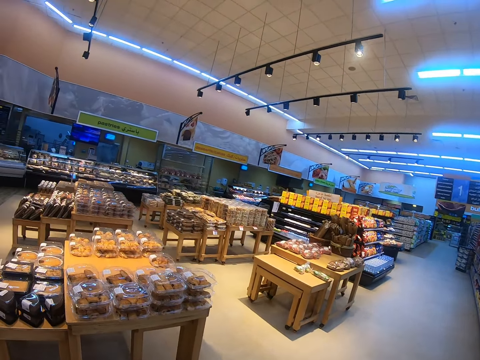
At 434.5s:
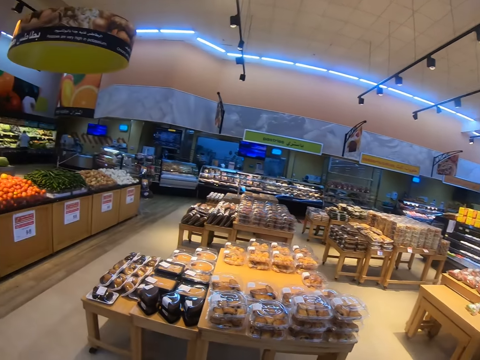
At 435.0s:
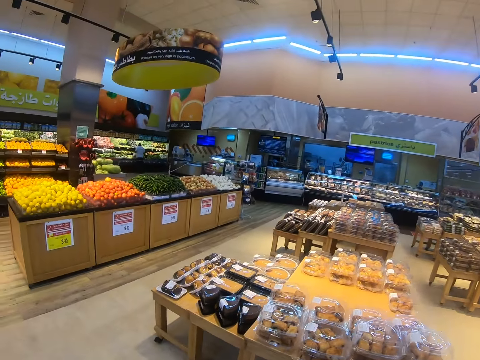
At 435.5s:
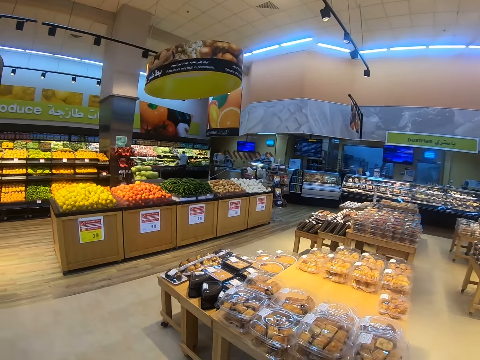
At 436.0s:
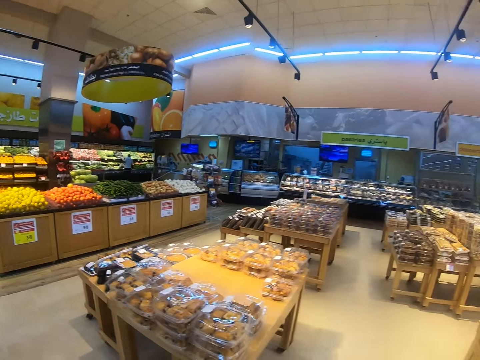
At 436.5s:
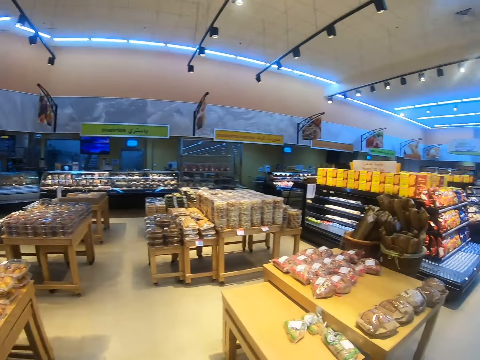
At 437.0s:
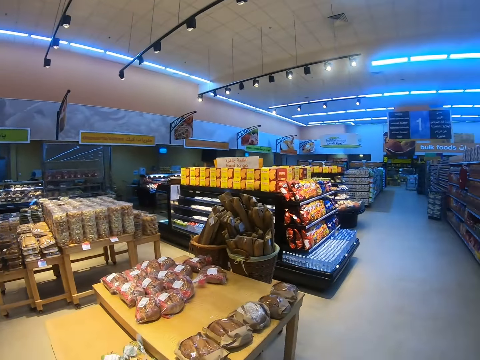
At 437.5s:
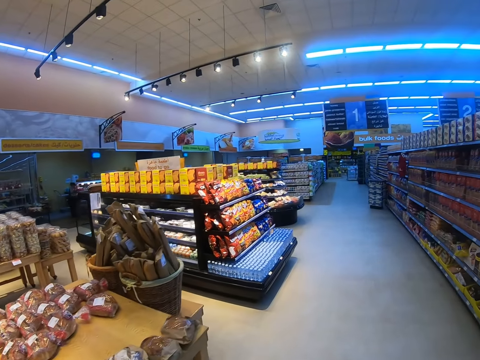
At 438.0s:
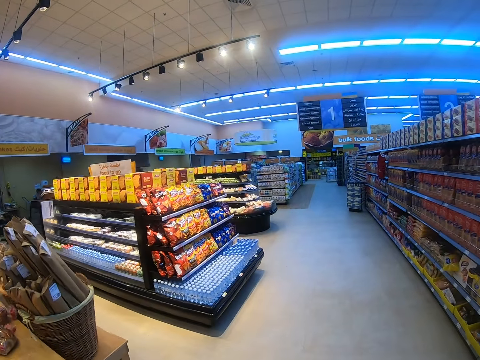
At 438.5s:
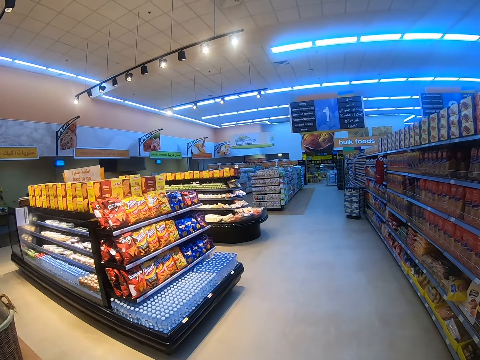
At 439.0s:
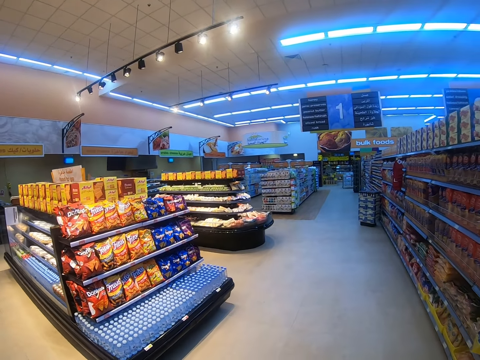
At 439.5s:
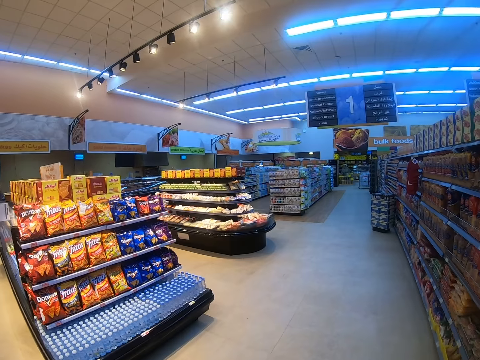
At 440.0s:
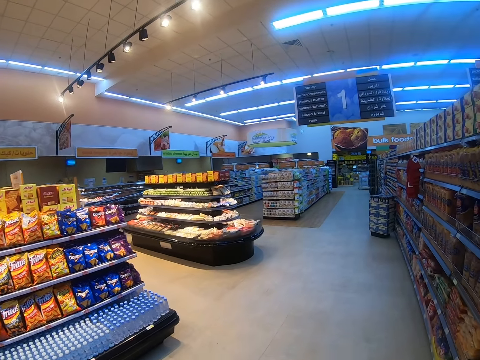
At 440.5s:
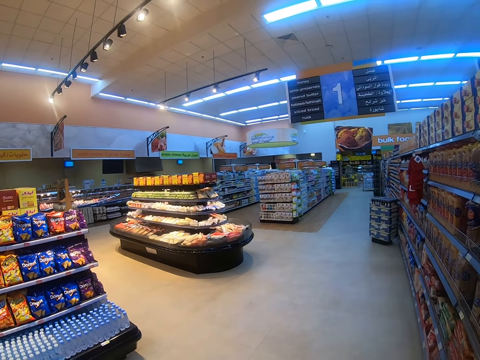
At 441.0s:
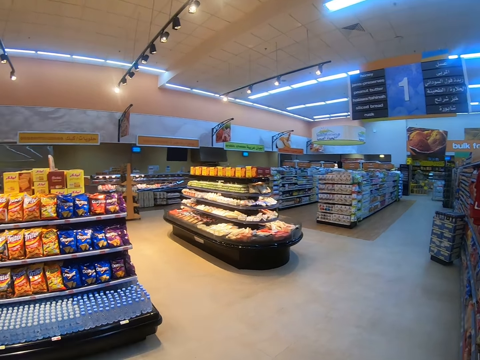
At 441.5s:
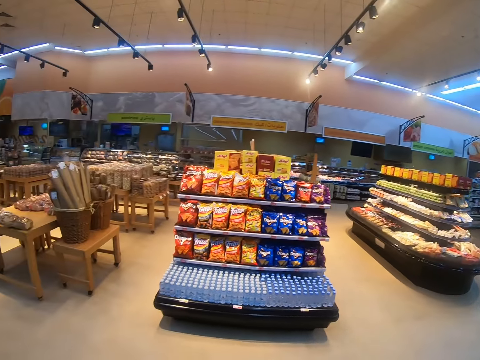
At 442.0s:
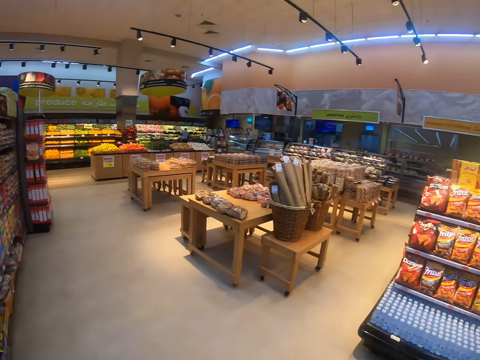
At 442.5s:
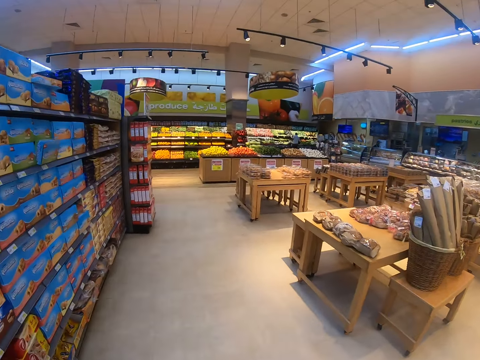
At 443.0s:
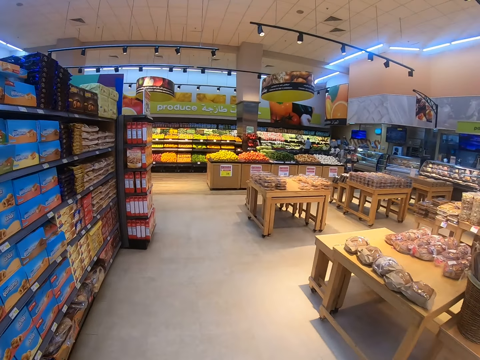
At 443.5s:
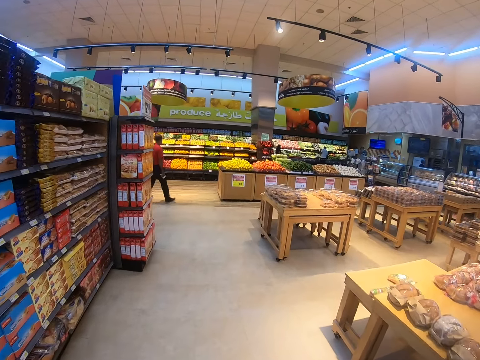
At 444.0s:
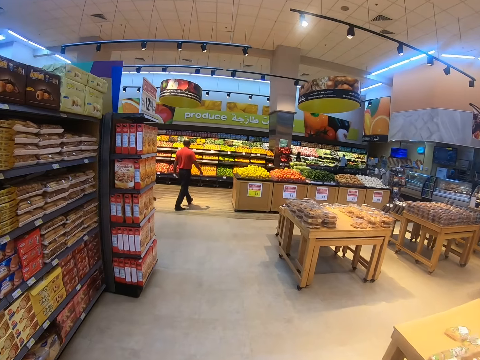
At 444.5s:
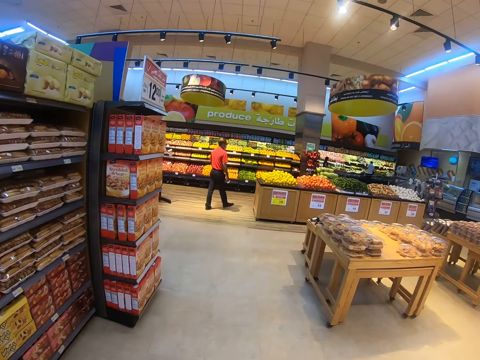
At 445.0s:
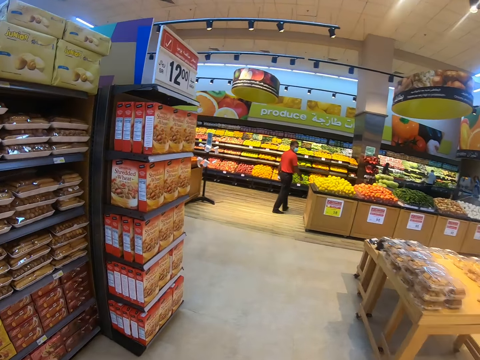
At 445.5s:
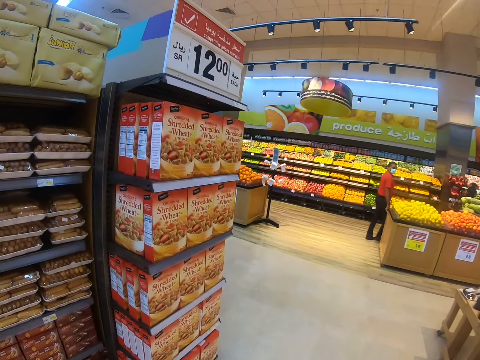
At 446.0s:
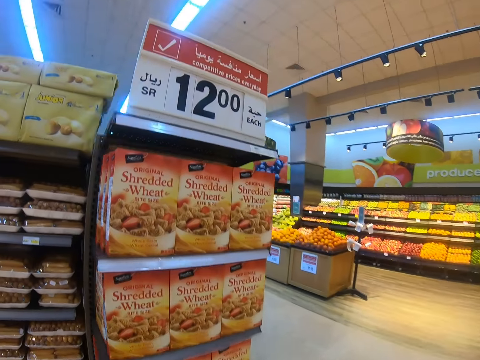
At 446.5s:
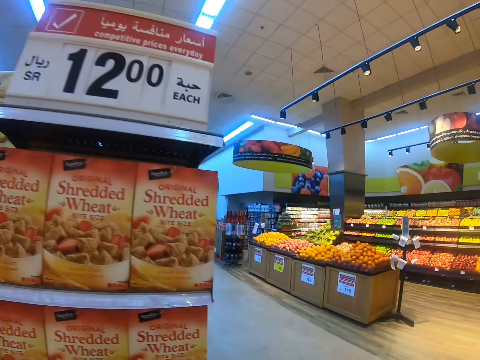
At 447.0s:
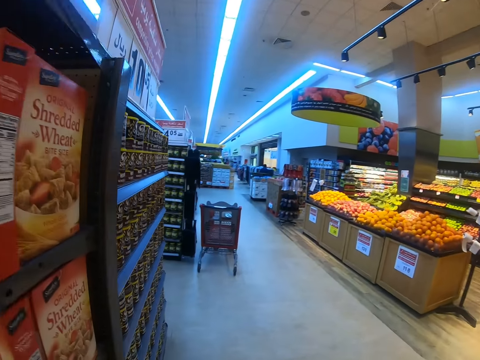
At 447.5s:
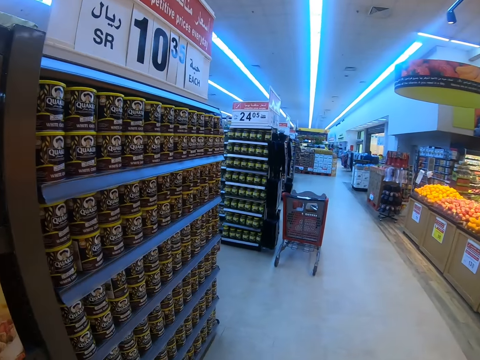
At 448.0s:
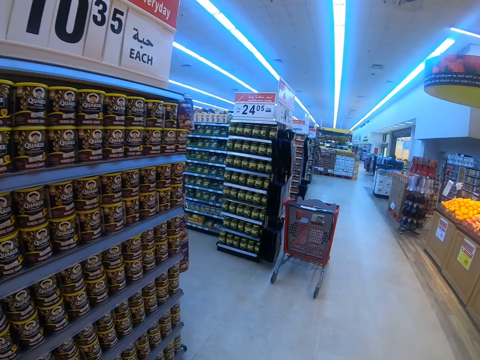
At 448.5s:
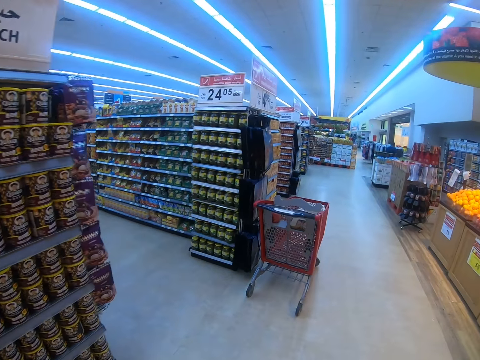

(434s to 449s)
The camera wearer looks around. A man appears. The camera wearer walks around. They look around. They step forward. Another man steps forward. The camera wearer walks around.

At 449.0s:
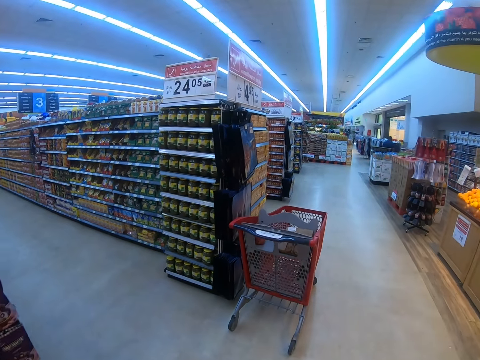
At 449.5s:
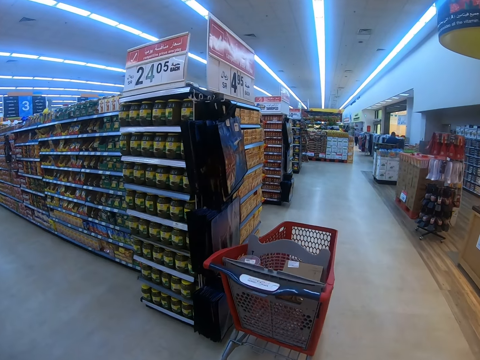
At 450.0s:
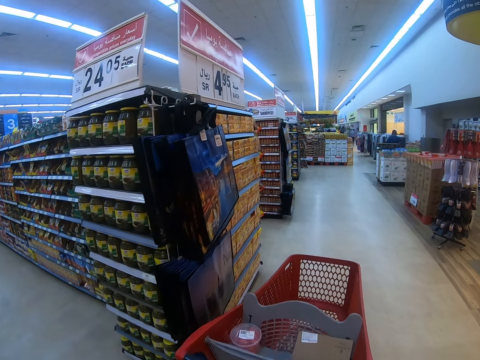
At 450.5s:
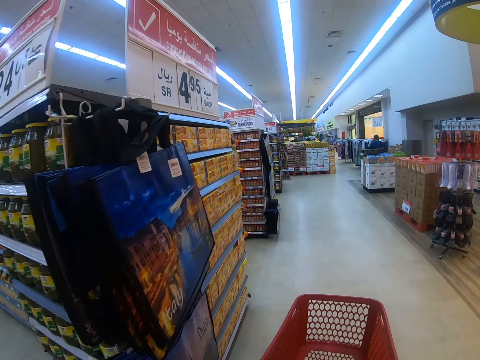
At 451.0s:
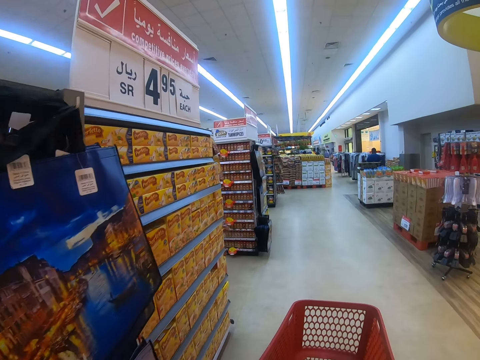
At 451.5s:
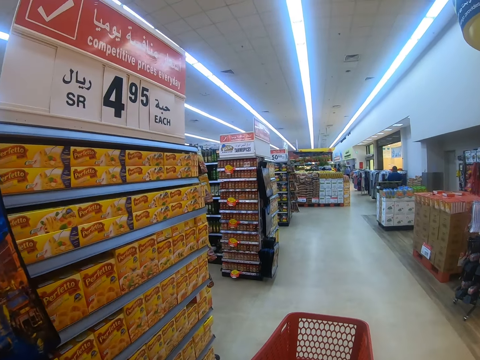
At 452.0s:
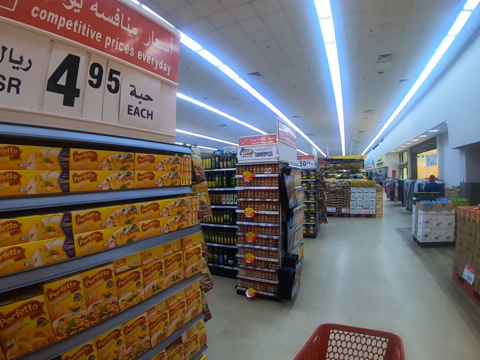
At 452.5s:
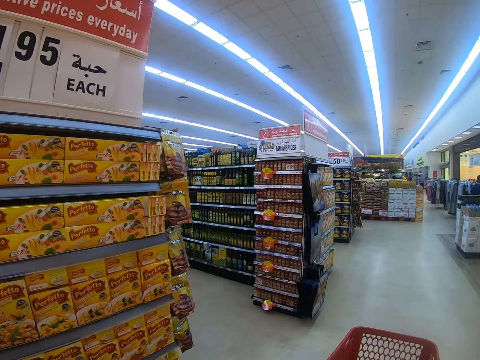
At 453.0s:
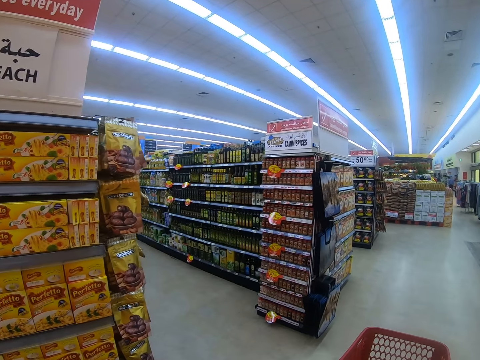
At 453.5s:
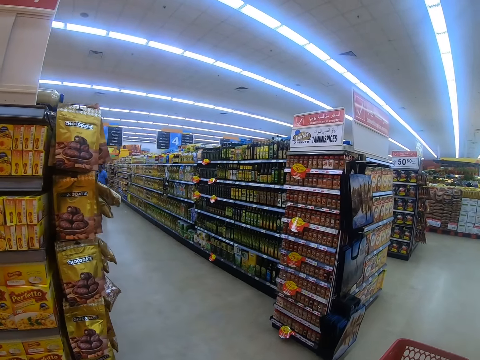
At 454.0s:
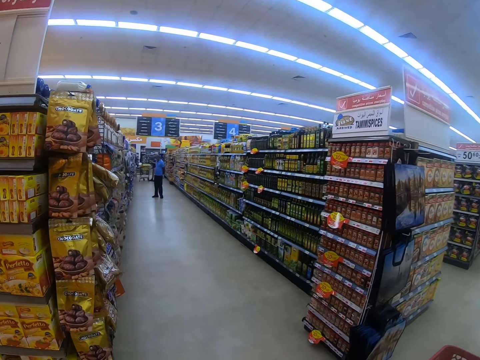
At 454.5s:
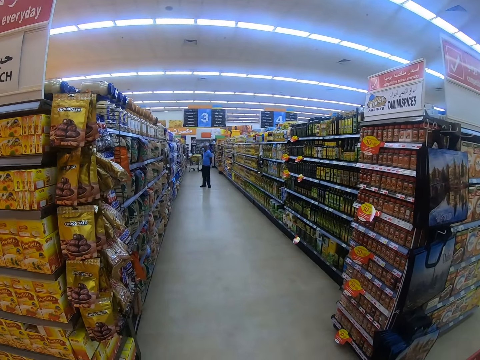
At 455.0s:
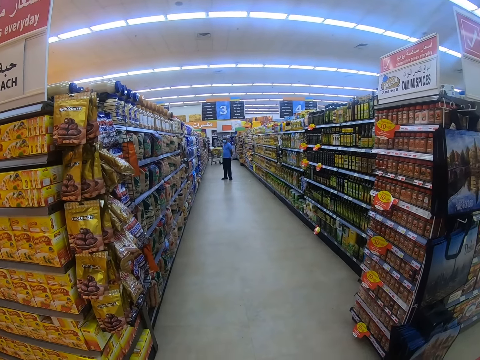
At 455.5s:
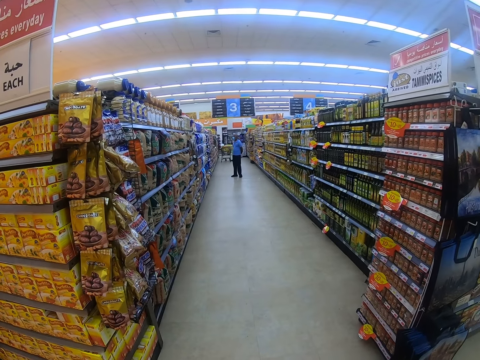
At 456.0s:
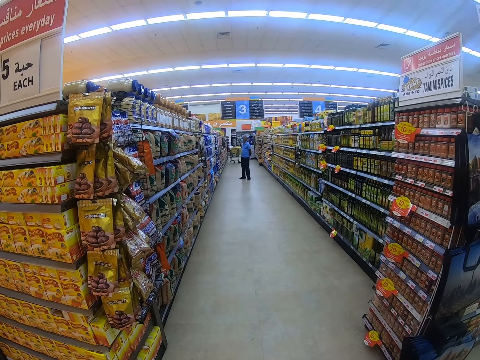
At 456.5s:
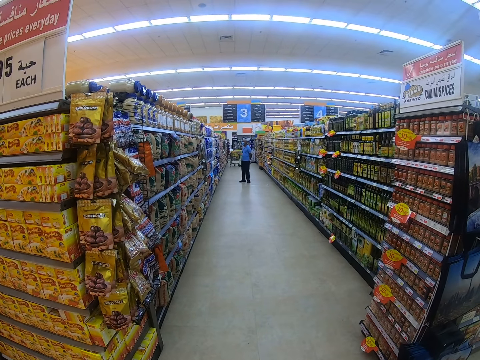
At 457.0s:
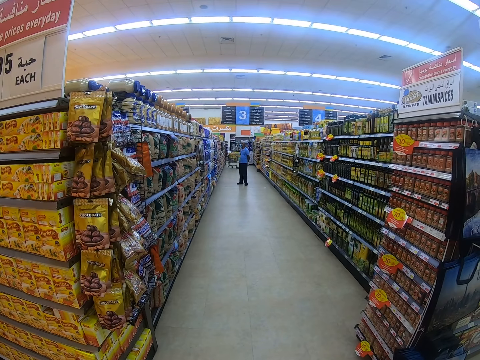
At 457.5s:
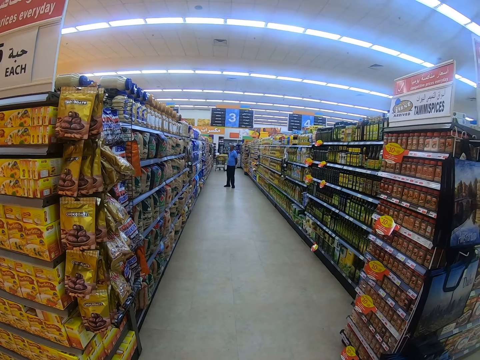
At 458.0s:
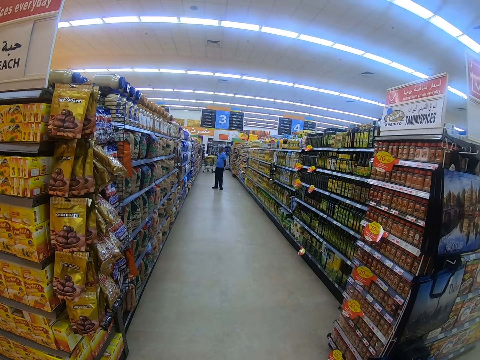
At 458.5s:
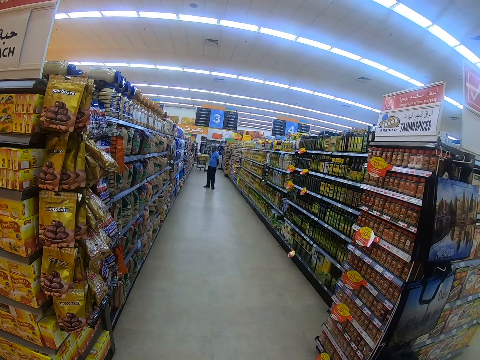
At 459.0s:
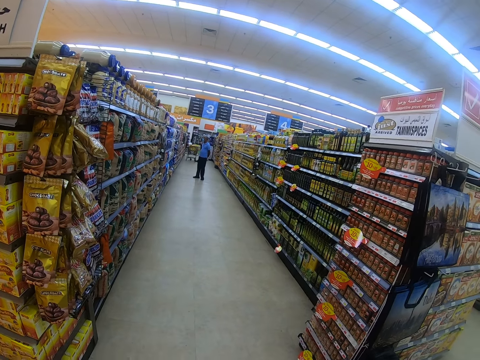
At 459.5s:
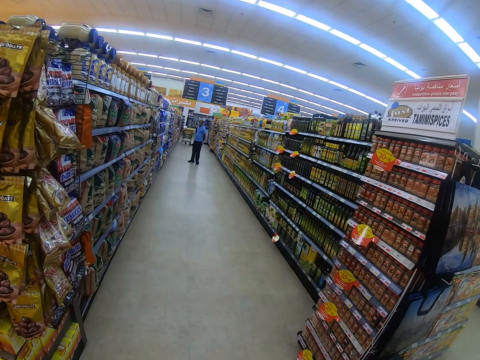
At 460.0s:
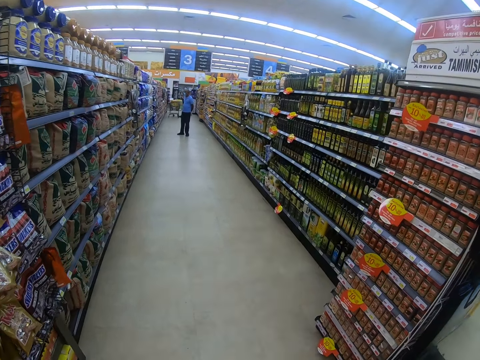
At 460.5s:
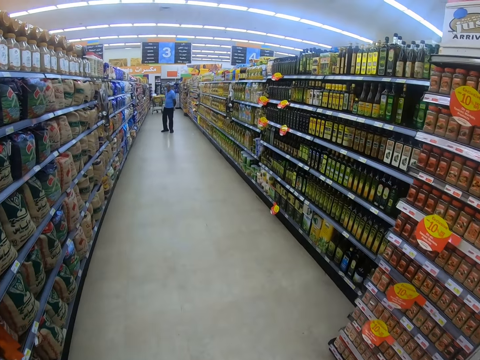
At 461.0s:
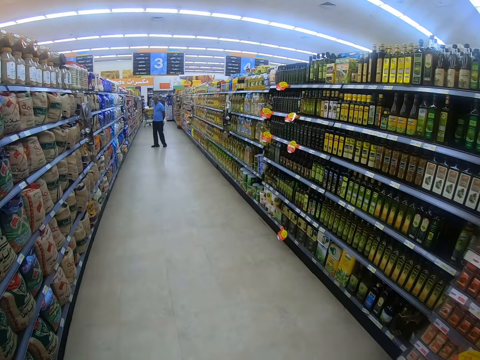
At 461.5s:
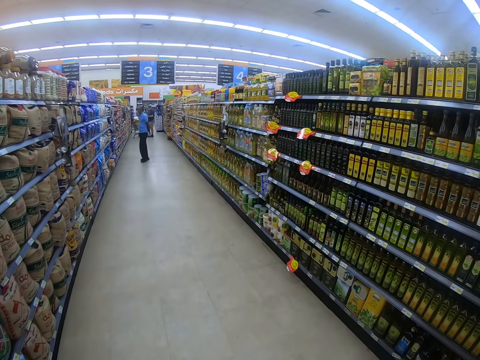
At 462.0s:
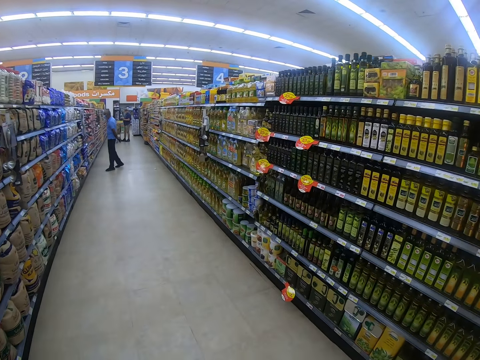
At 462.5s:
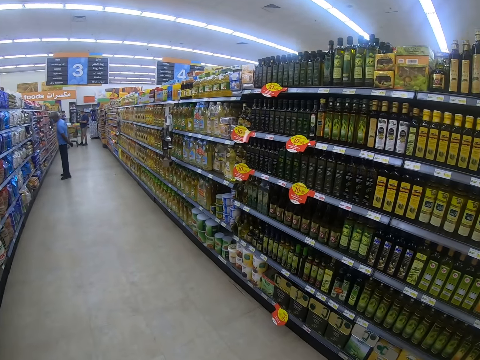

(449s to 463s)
The camera wearer pushes the trolley. They pull the trolley and walk around the supermarket. They look around the supermarket shelves. A man appears. The camera wearer stops and looks around the supermarket shelves. They look around the supermarket shelves again and walk around the supermarket.
